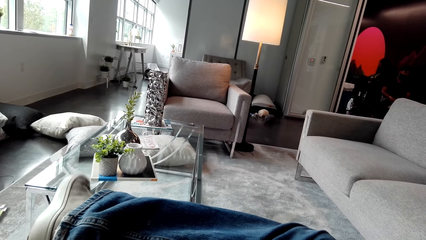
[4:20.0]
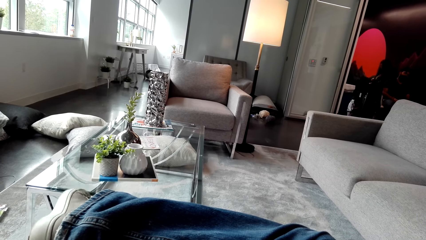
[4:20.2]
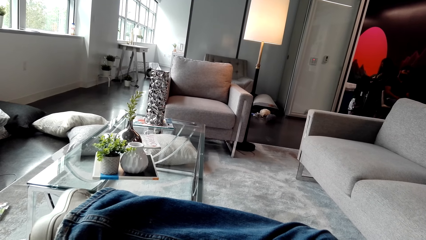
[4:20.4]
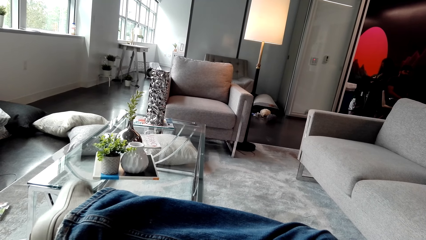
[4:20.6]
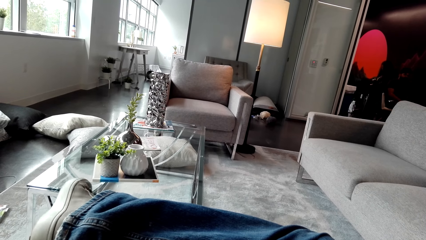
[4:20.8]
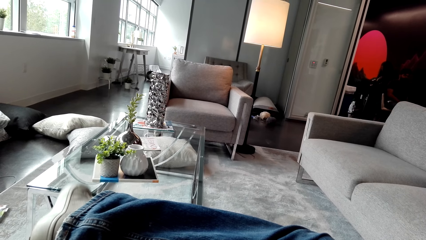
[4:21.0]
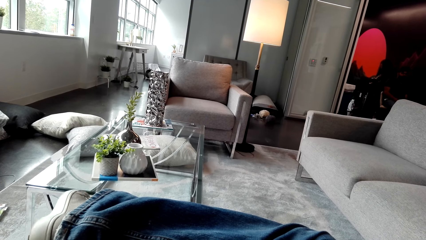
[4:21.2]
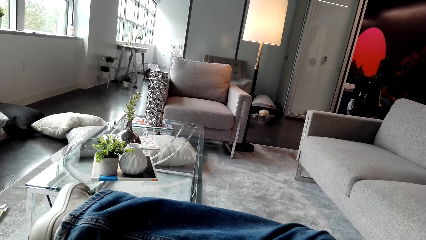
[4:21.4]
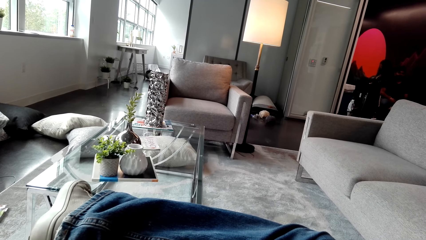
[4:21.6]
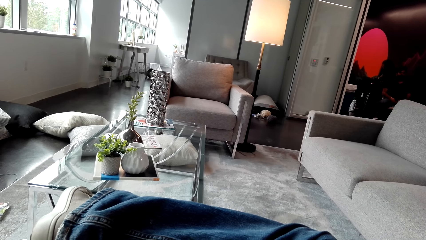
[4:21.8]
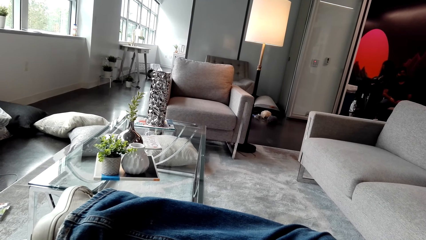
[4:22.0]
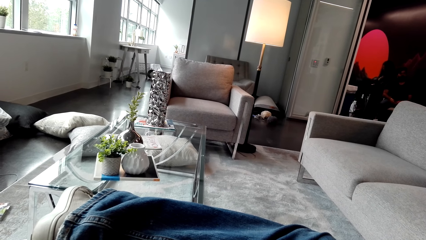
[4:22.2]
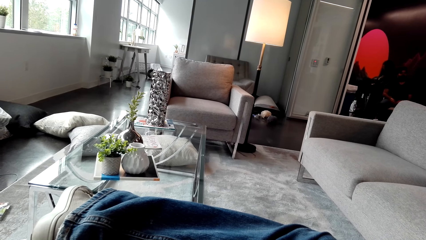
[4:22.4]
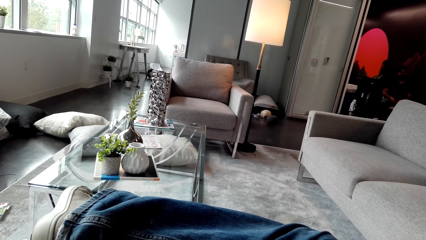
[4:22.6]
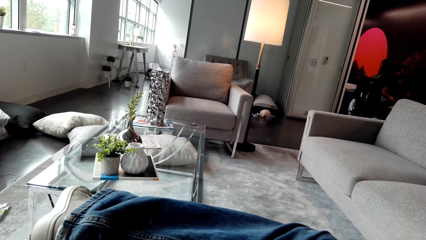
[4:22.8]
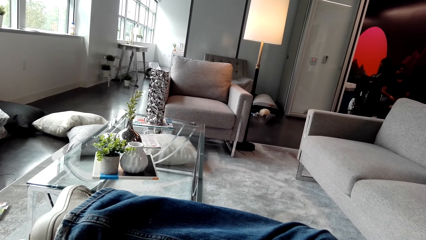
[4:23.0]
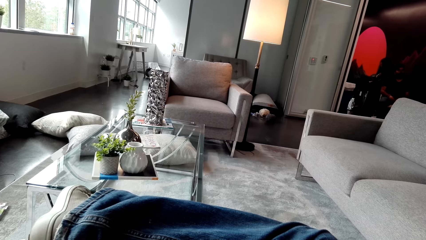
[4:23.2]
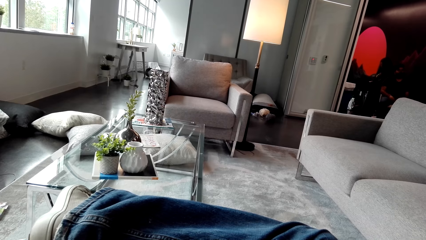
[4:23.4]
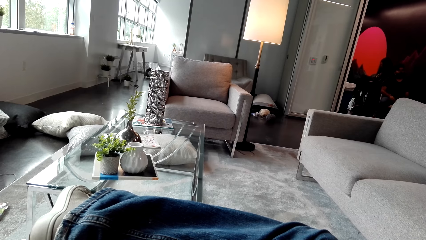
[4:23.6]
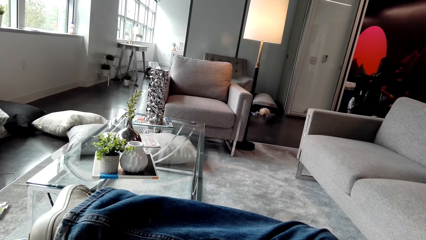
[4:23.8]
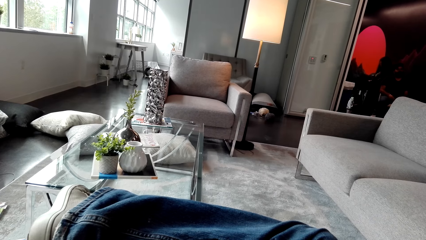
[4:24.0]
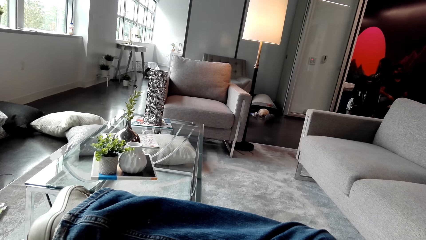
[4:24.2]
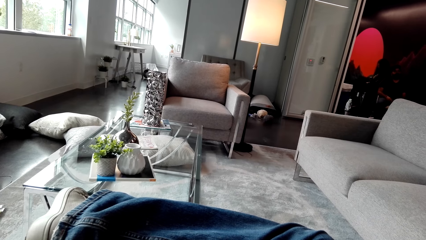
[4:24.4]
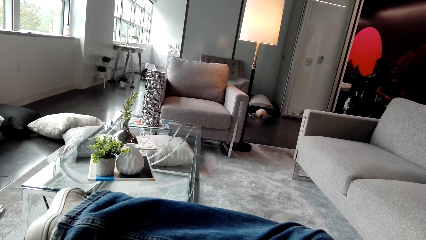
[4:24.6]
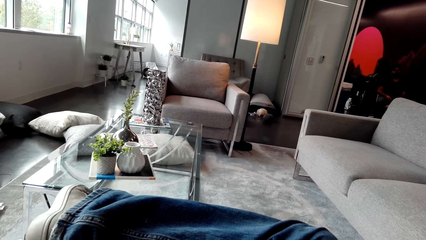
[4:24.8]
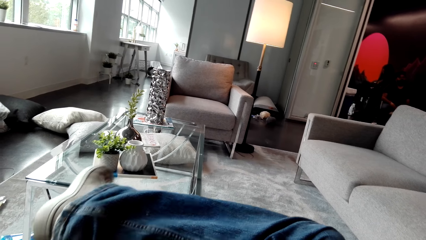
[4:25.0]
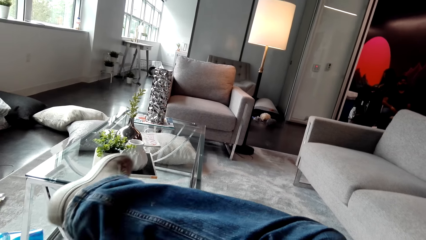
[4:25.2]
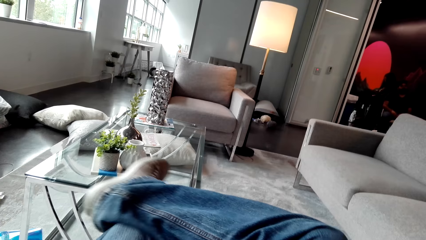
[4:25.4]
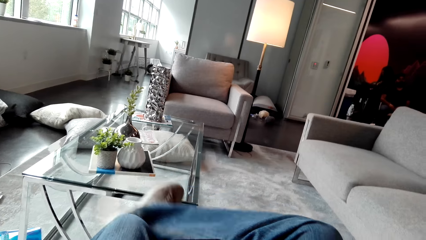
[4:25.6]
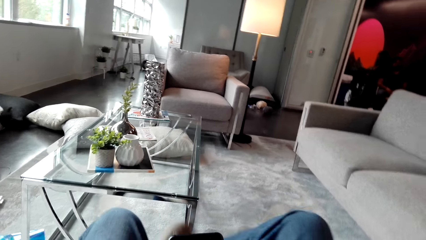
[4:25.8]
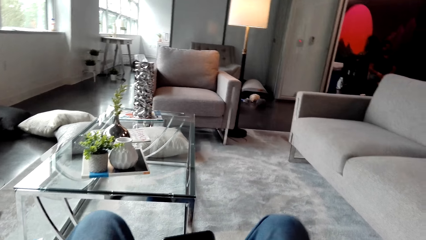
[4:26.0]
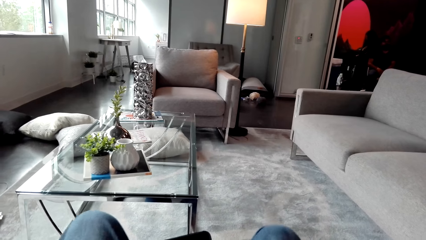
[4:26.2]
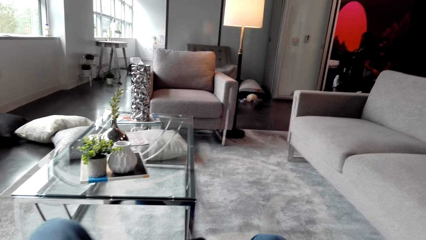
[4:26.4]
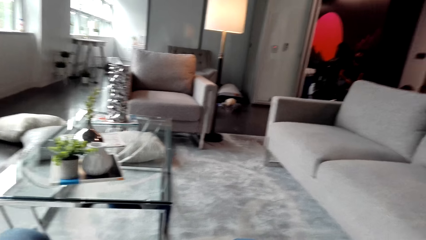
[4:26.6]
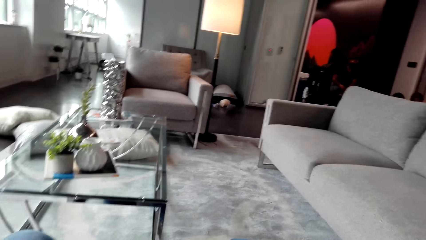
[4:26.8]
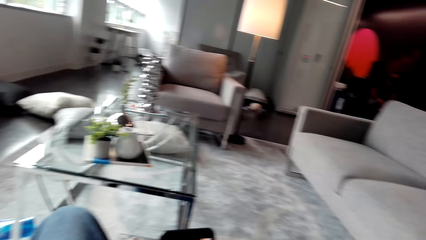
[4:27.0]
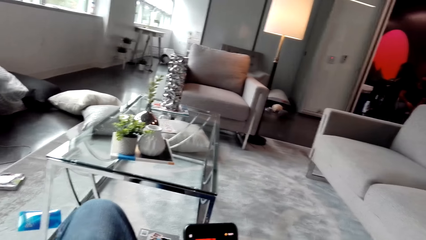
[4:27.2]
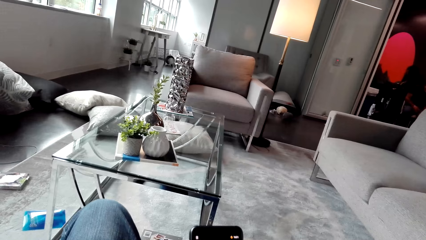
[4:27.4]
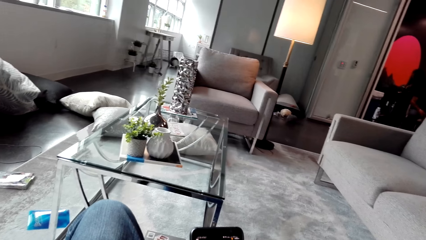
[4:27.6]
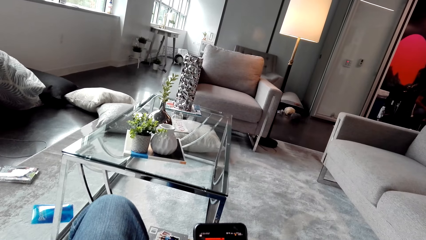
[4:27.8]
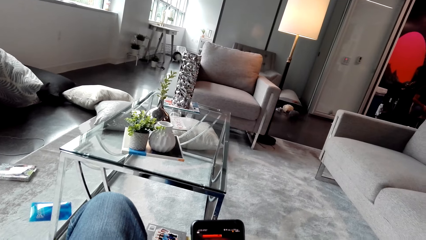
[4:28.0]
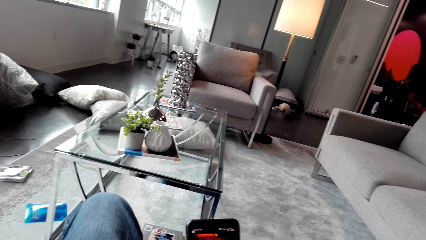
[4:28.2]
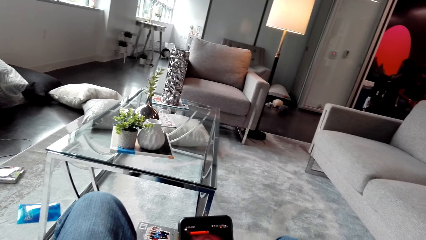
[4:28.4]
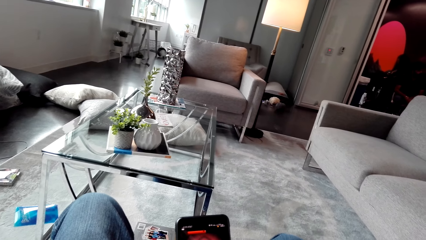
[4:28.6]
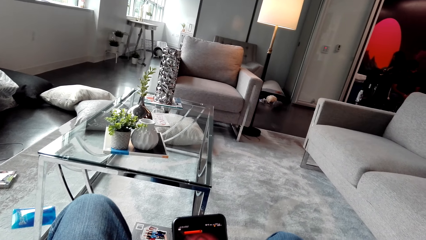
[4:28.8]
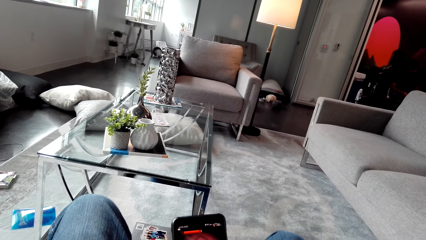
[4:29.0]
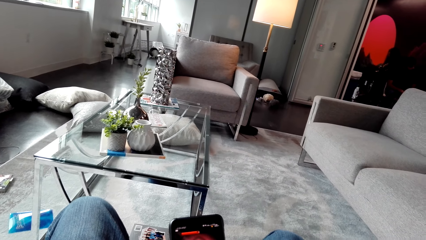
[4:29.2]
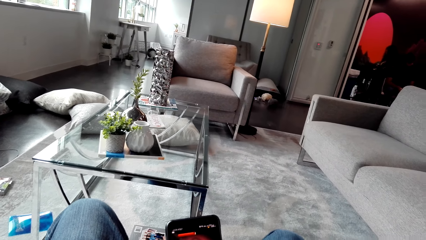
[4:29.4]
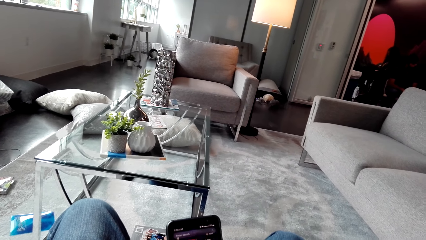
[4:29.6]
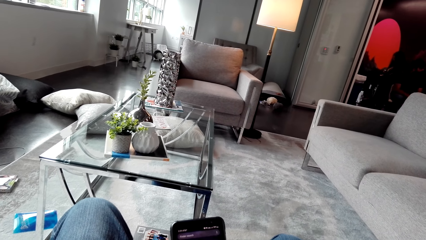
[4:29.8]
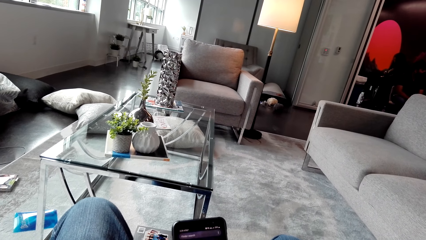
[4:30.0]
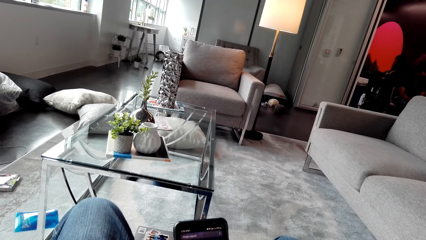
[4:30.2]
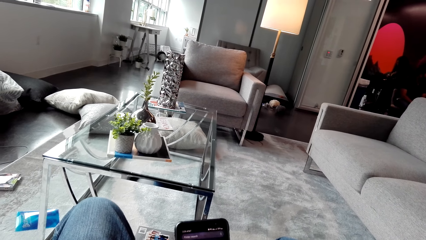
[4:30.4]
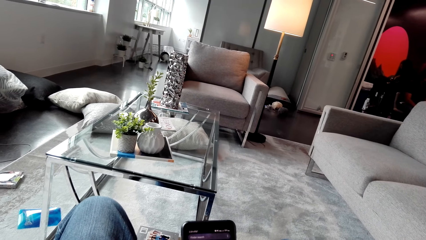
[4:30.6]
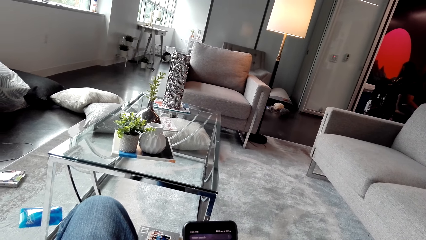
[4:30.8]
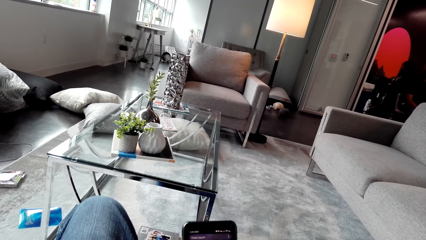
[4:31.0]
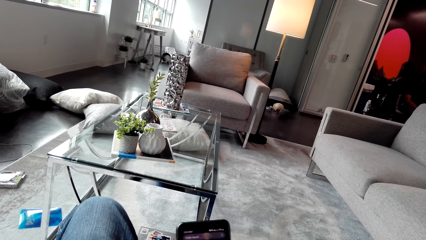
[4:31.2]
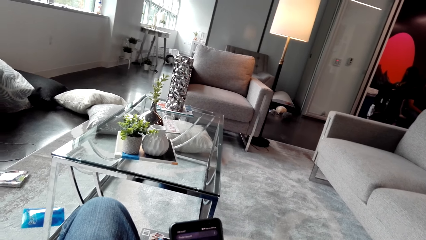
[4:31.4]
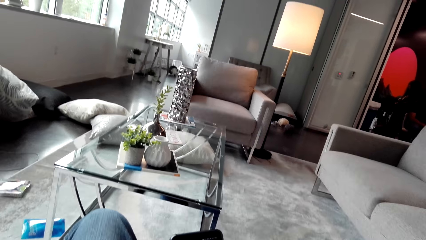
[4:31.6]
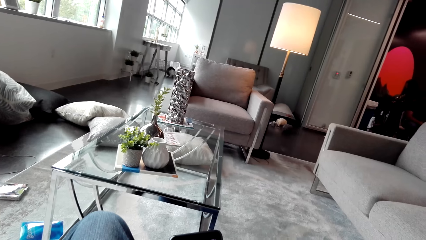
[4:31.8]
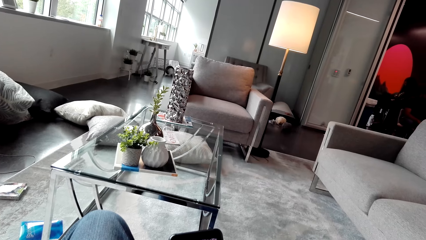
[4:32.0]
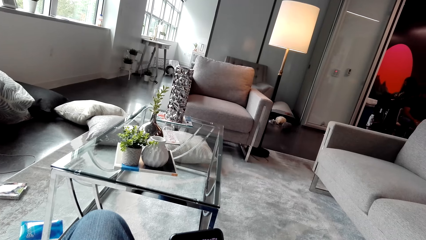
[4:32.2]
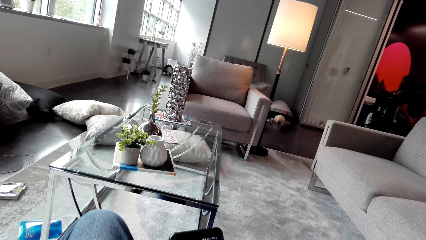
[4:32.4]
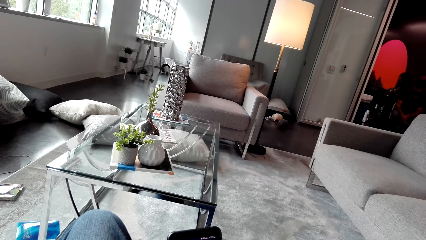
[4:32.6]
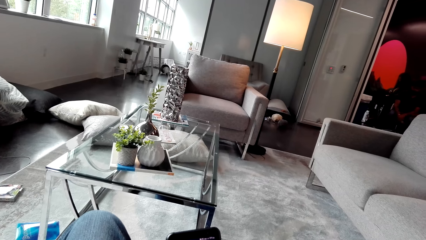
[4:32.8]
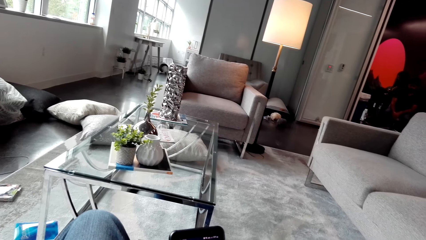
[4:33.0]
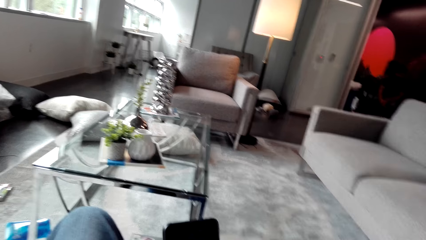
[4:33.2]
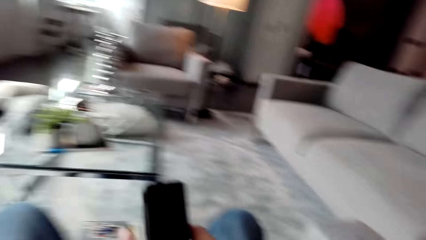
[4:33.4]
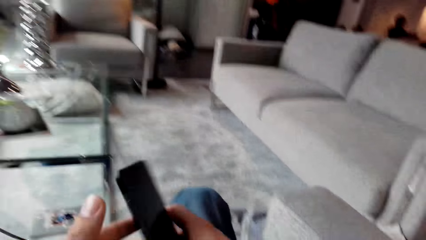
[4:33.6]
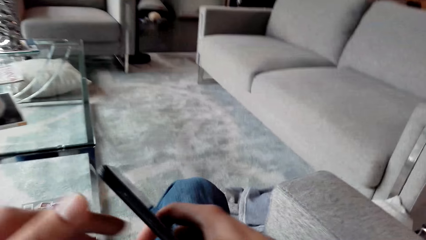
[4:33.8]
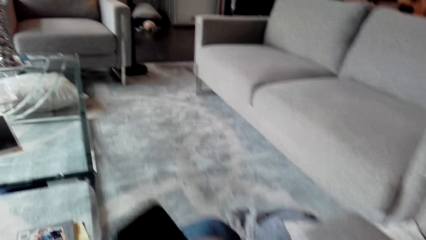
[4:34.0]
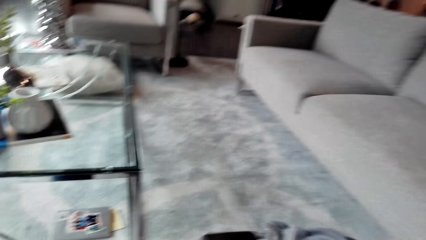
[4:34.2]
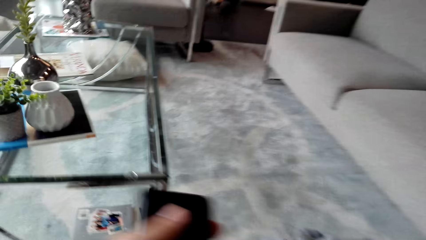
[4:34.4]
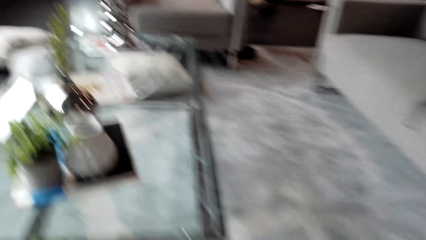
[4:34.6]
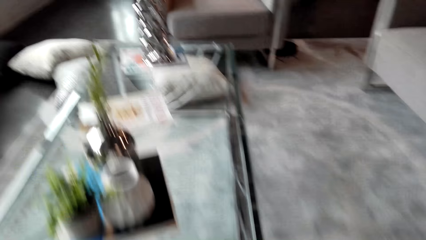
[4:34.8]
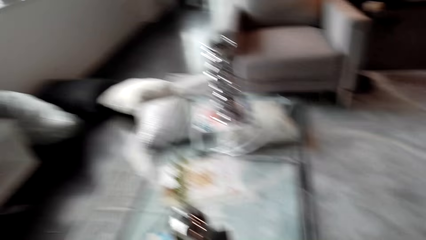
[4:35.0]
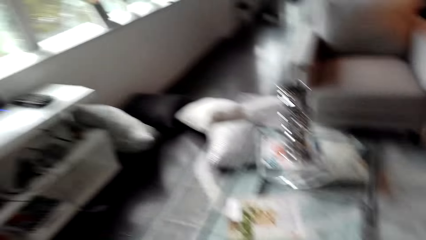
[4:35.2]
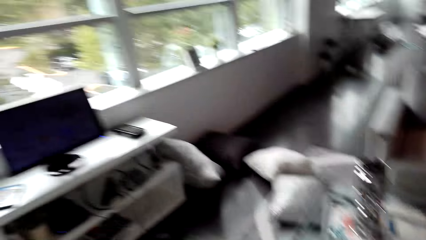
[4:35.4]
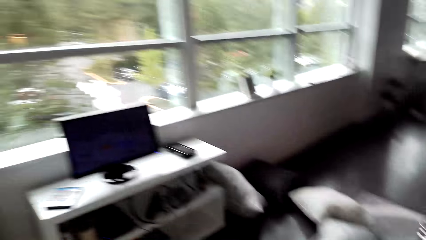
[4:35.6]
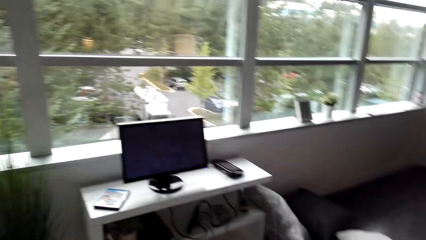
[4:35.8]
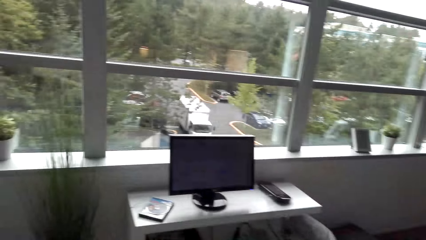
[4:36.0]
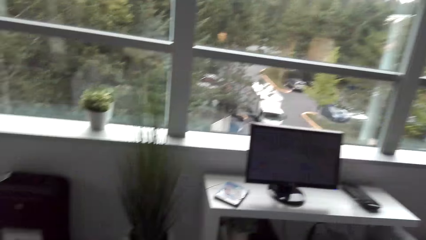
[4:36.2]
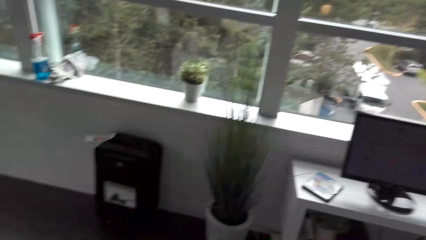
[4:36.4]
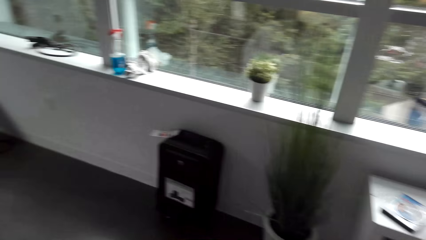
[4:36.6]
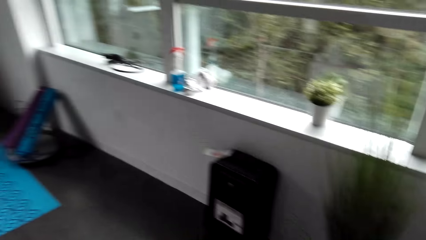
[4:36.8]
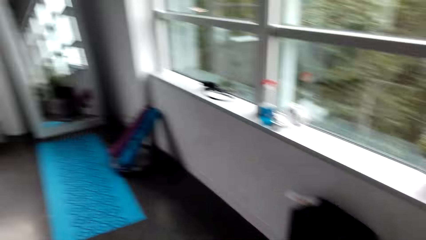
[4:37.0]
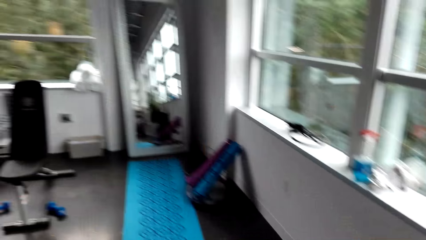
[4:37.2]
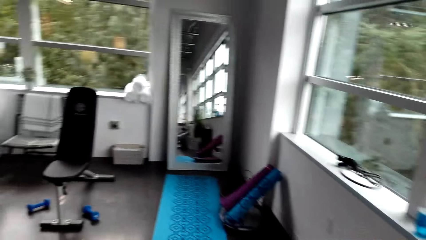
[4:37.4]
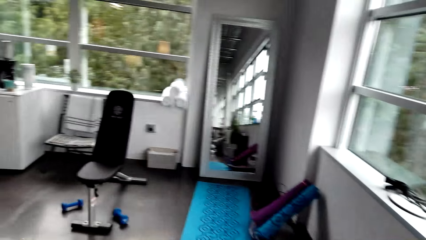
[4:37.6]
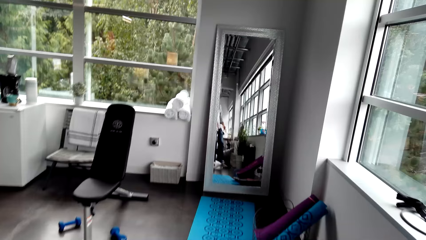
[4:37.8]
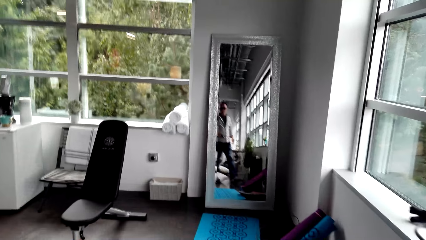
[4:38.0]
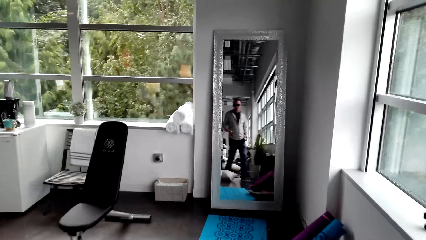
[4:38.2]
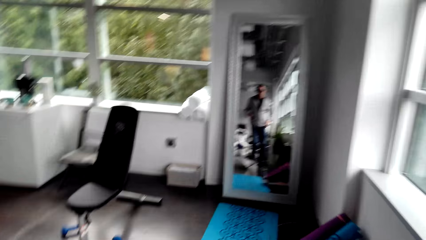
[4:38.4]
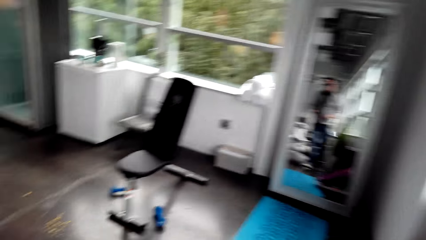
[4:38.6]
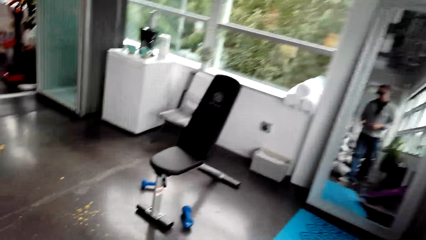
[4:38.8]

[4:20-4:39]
The camera wearer unfolds his right leg. He looks at the phone. He scrolls the phone. He walks around the room. He stands.
